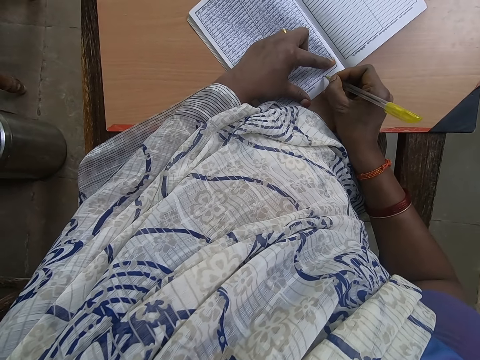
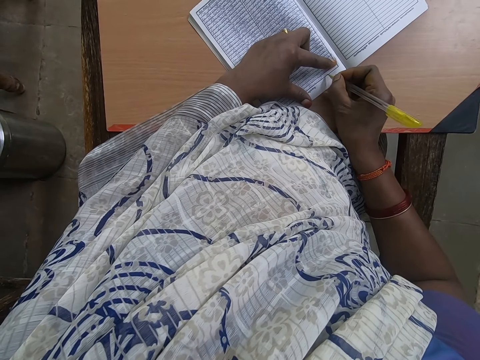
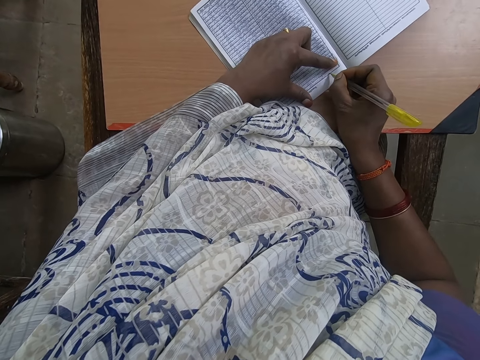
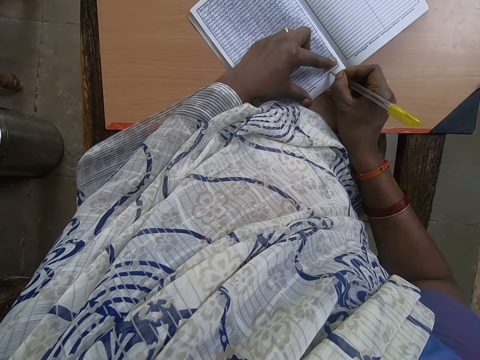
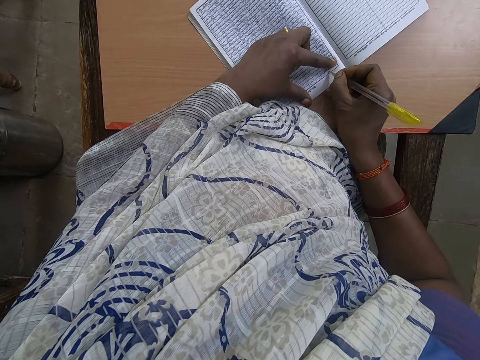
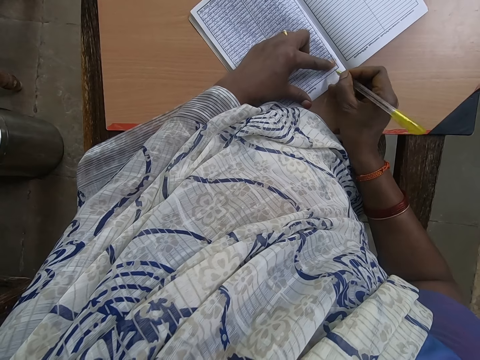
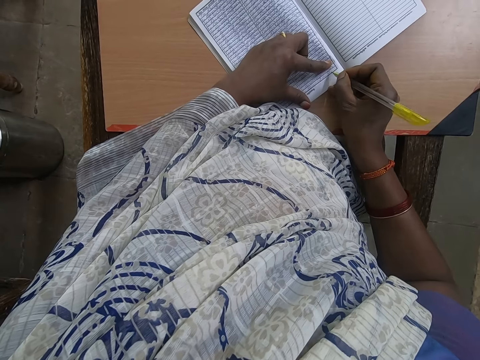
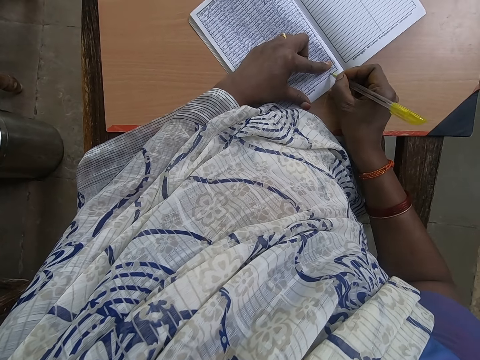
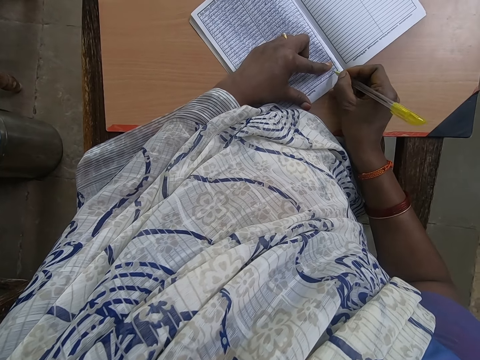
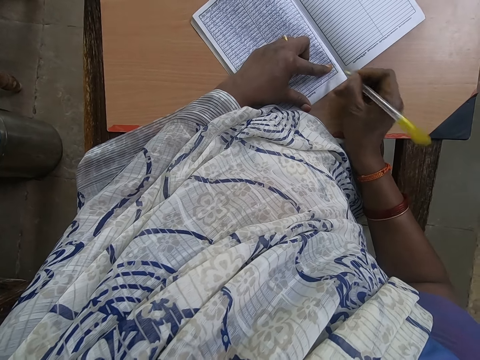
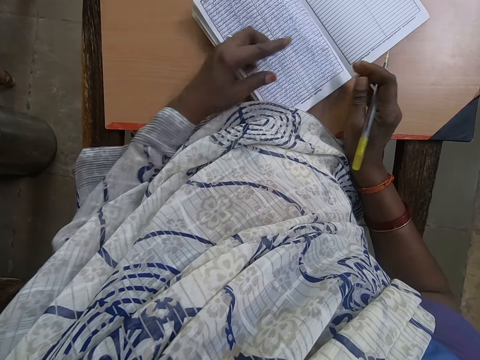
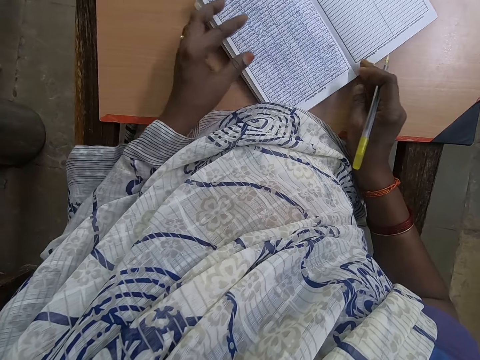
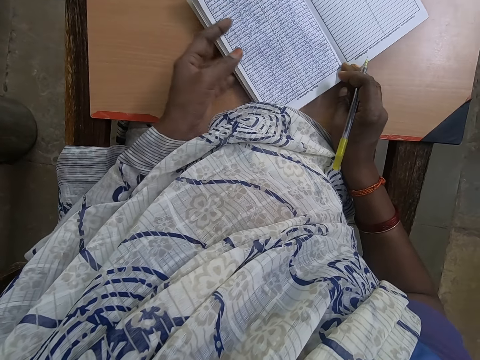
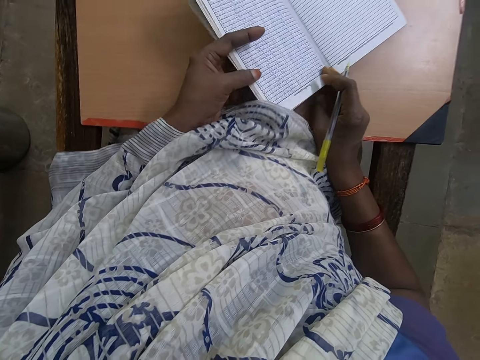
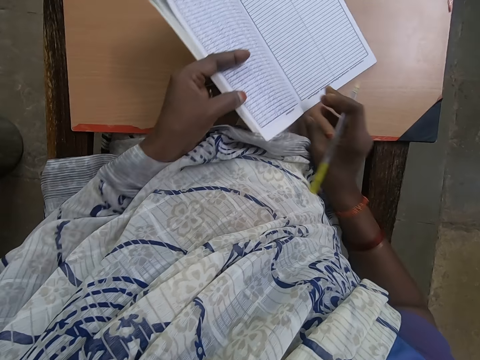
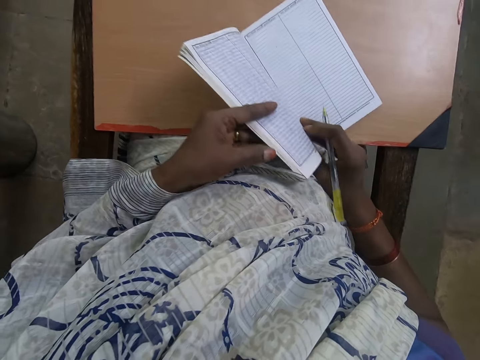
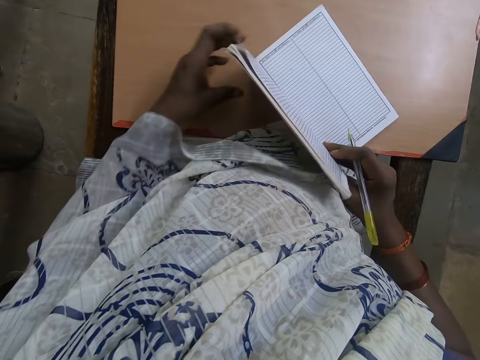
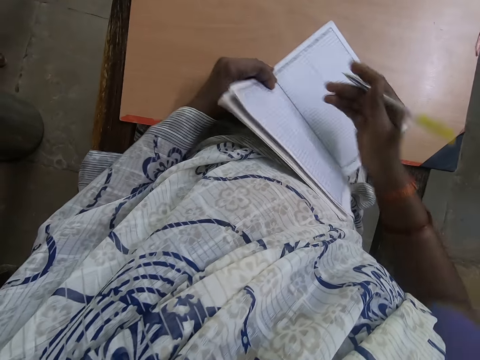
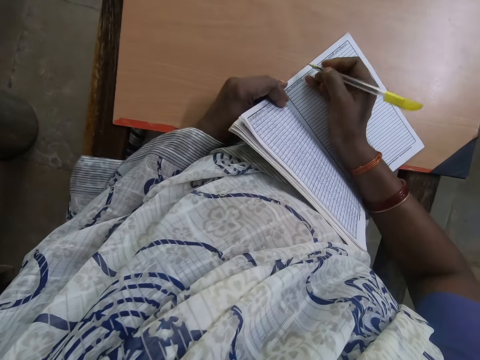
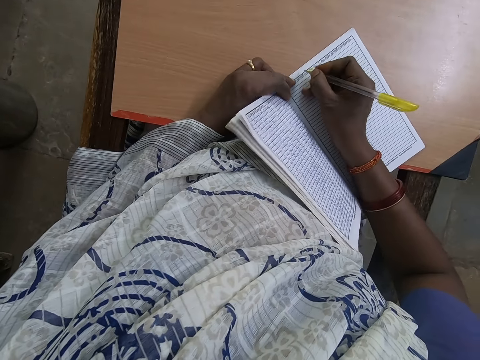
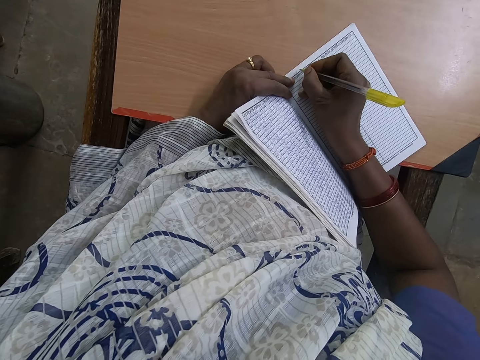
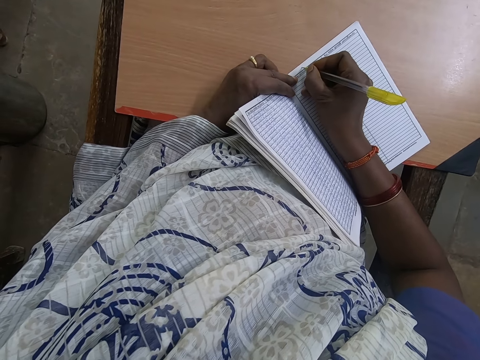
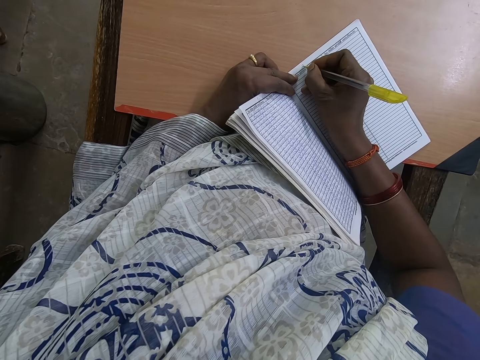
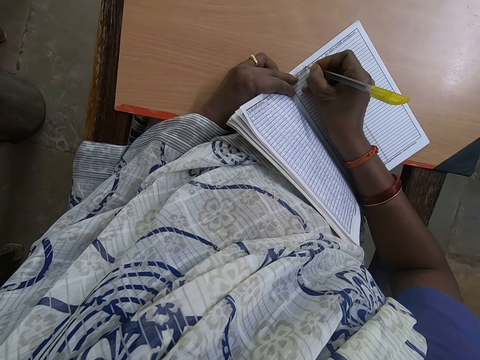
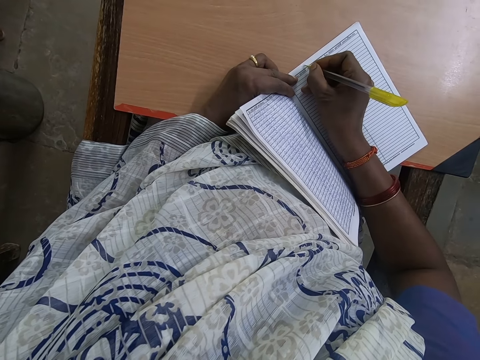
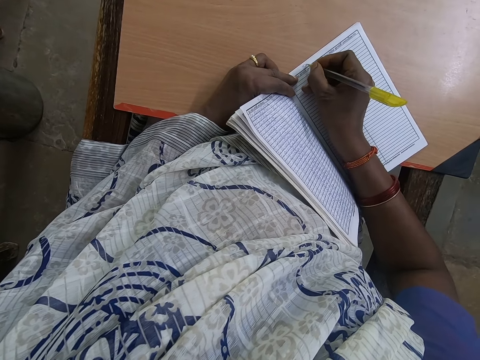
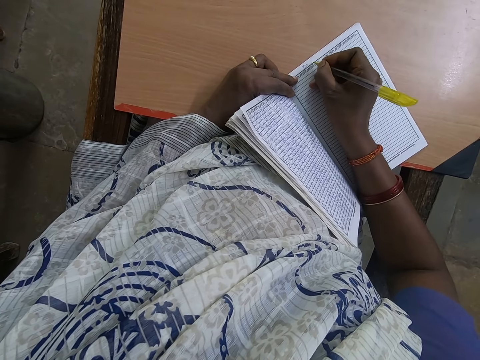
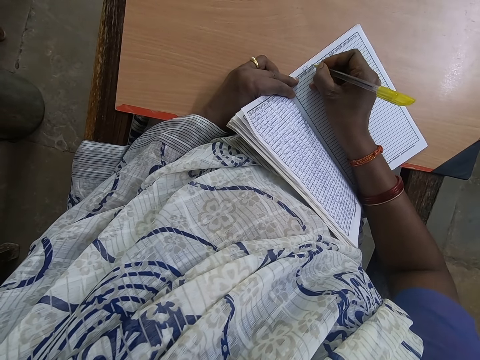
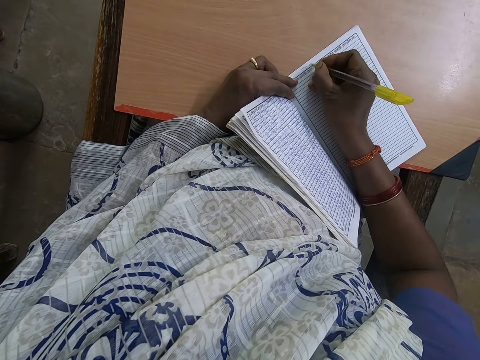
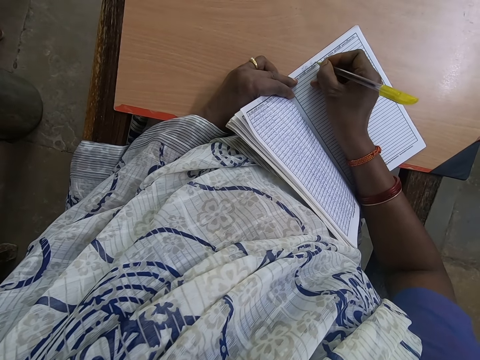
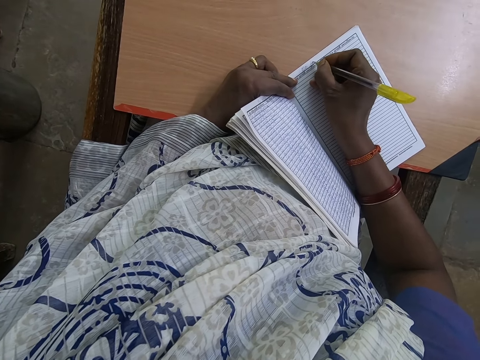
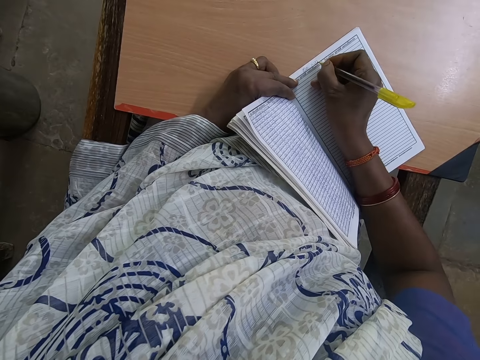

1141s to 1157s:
The camera wearer pulls the book. They write on the book.

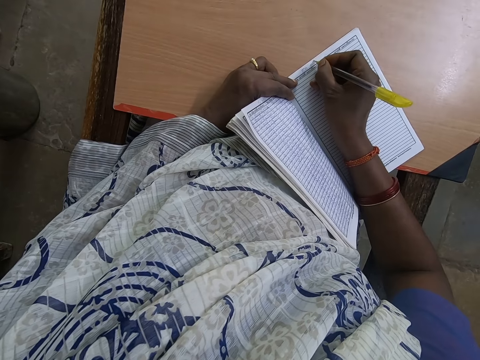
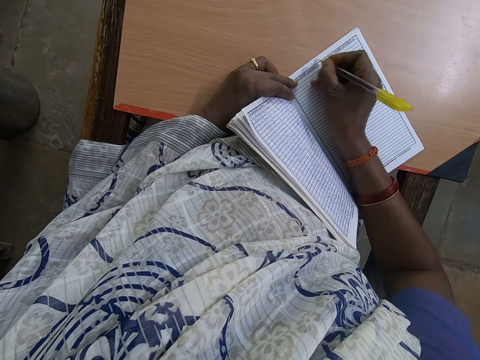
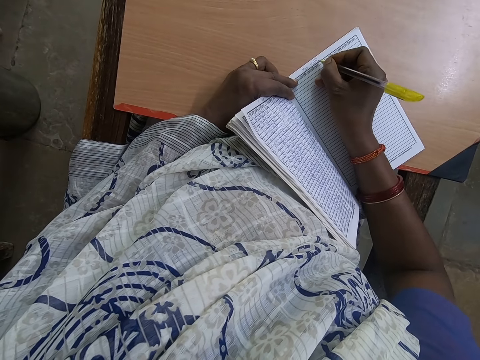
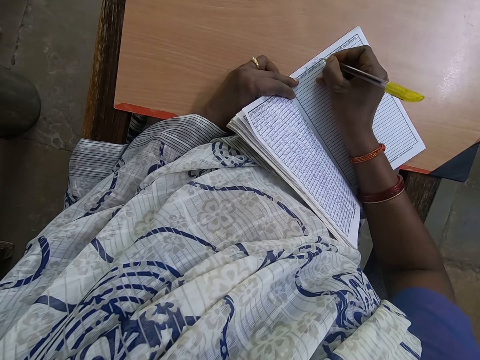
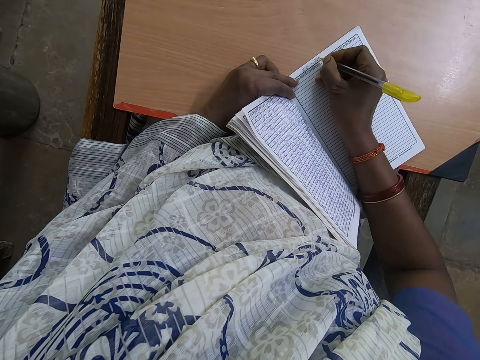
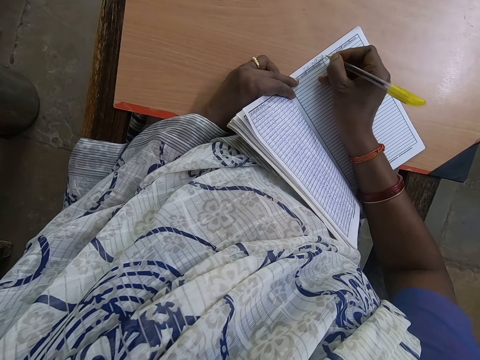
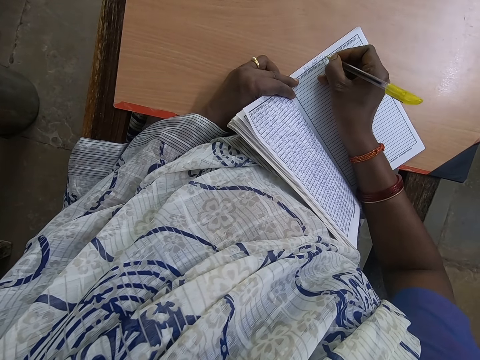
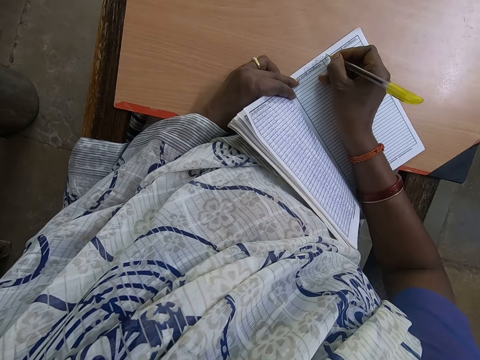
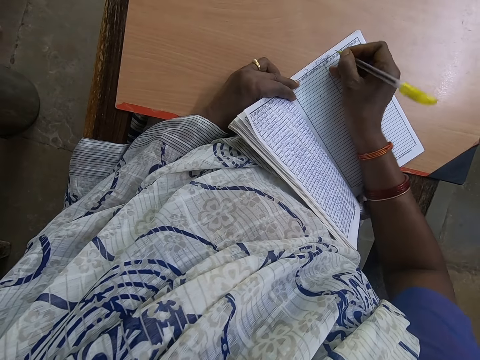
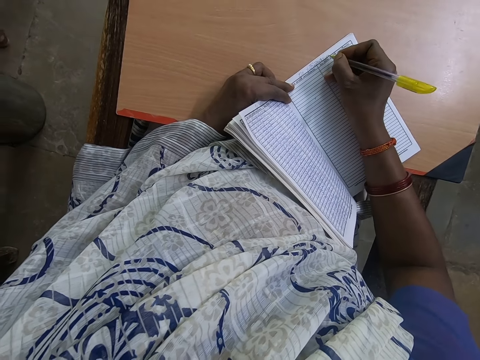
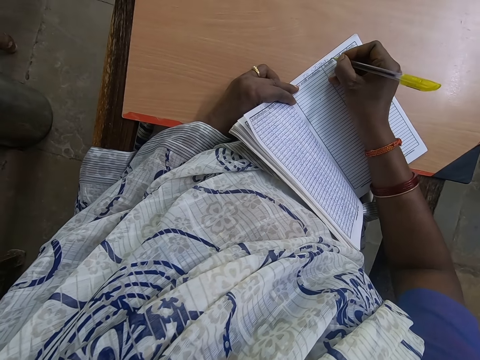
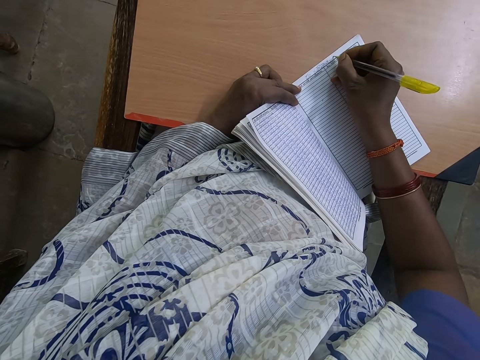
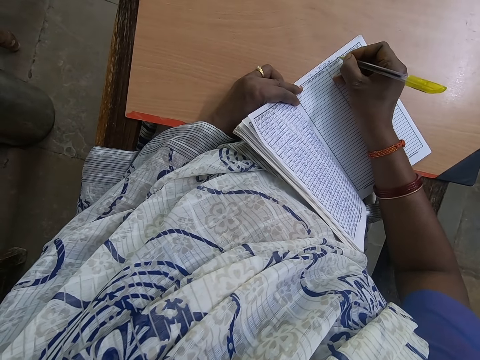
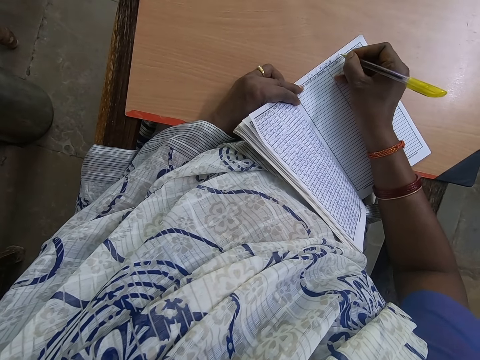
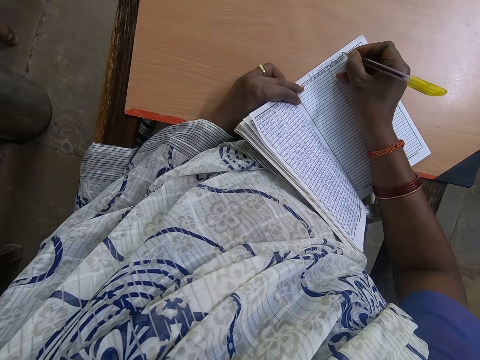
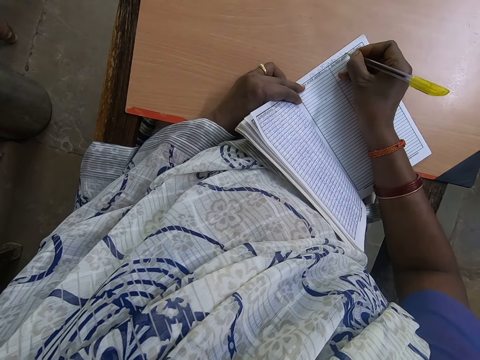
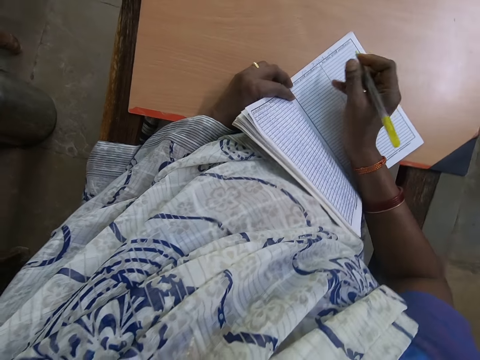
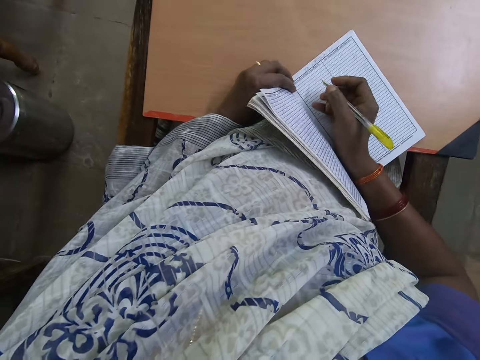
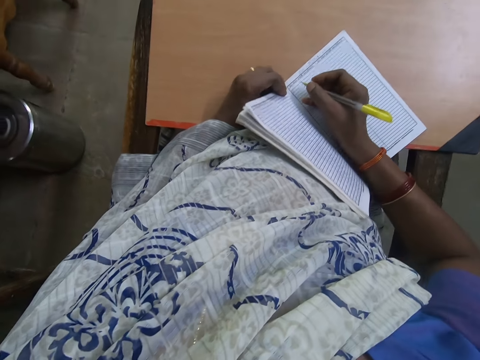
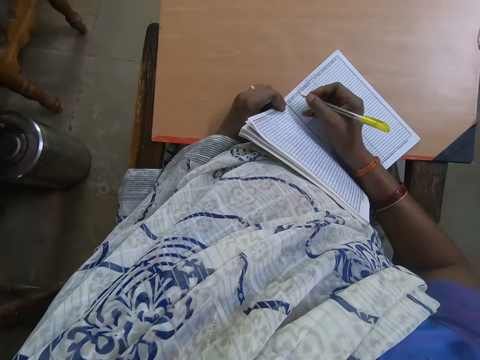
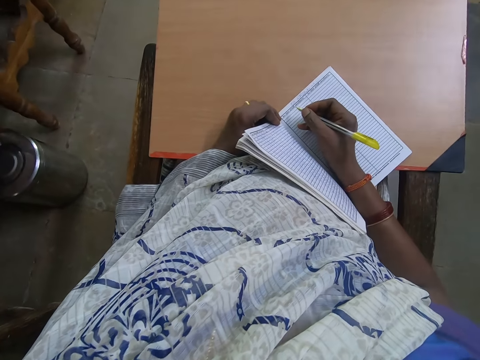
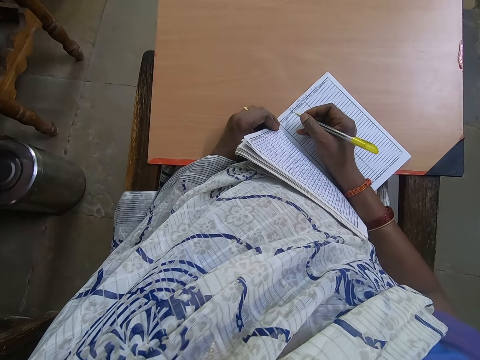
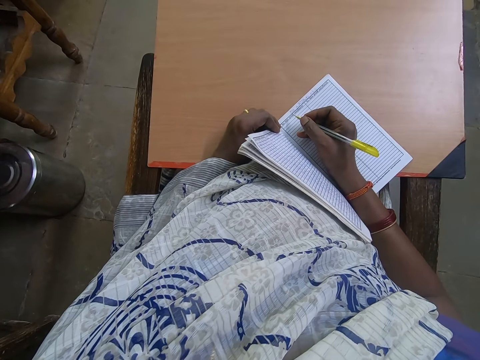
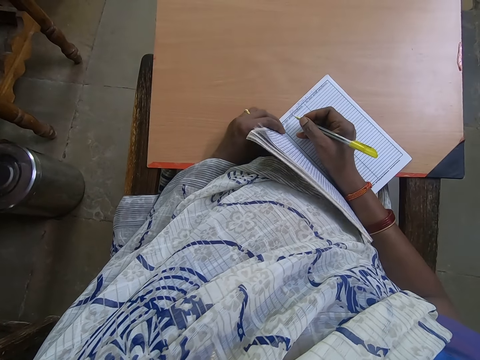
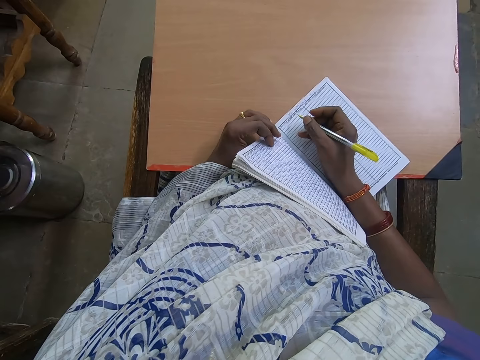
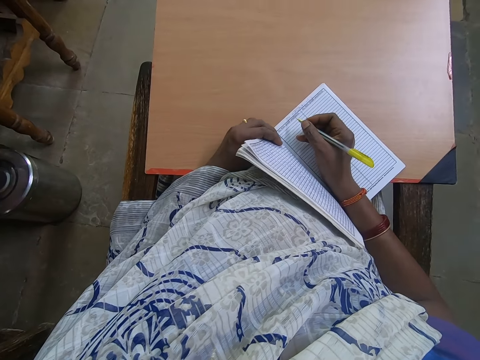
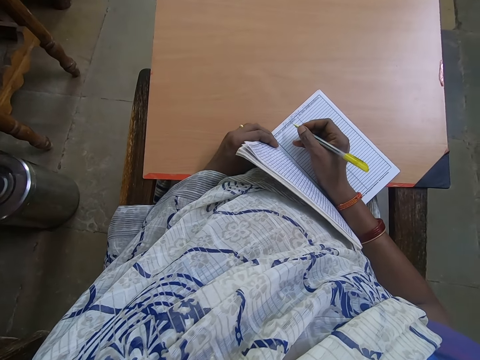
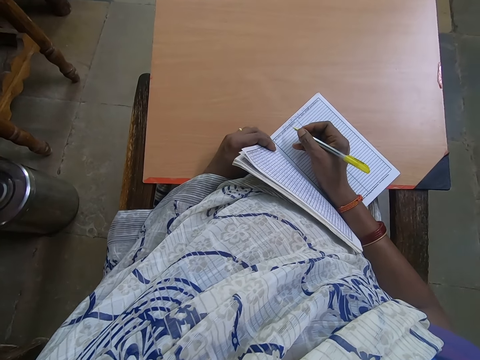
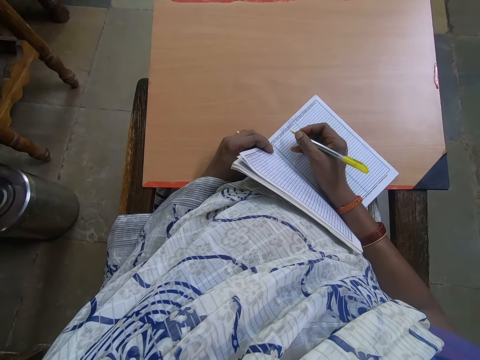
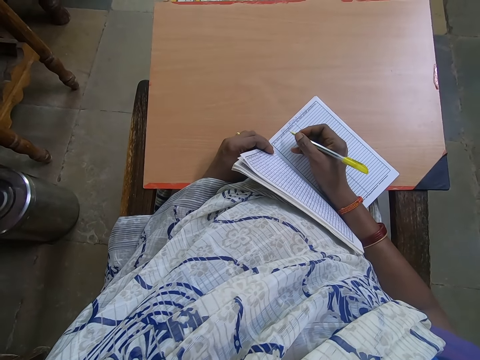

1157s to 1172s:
The camera wearer looks around.
